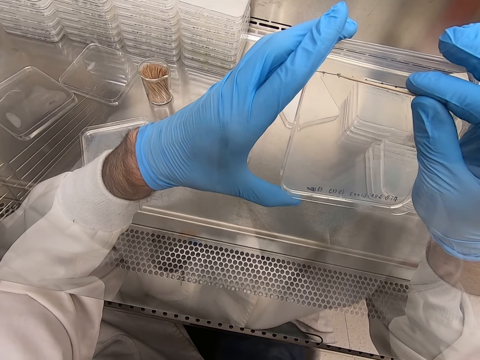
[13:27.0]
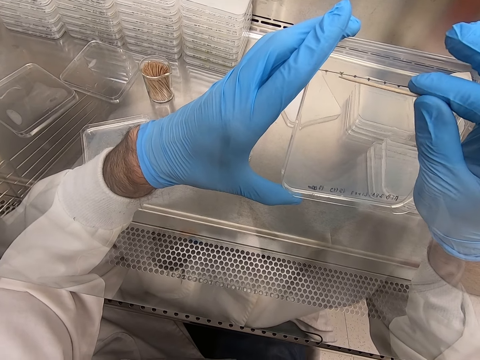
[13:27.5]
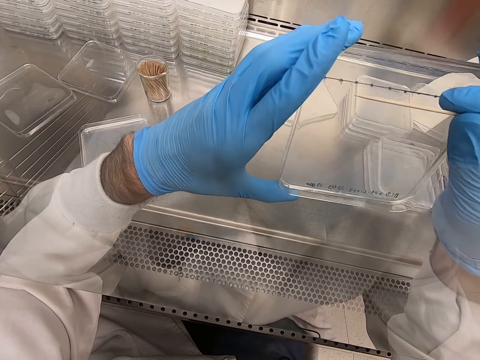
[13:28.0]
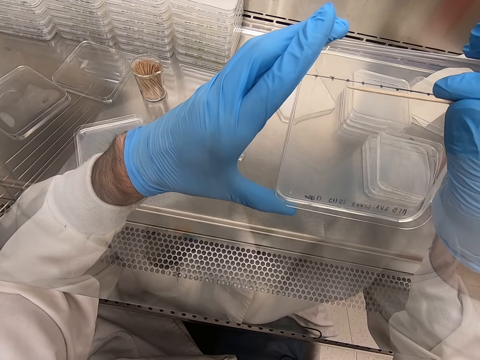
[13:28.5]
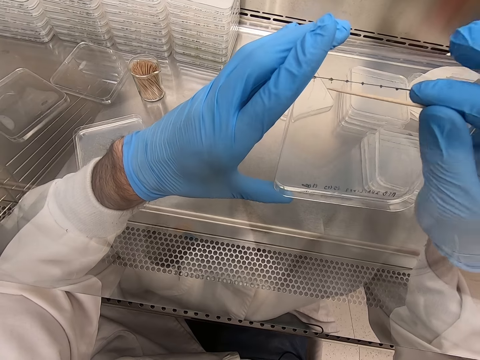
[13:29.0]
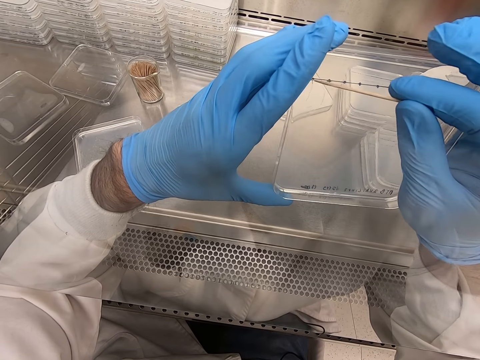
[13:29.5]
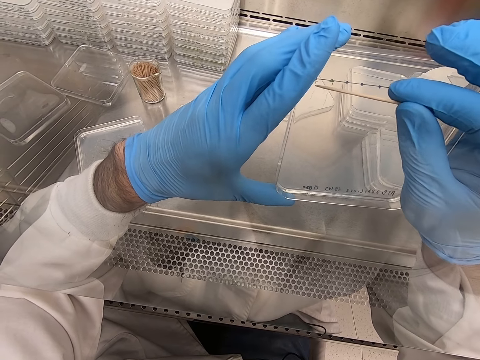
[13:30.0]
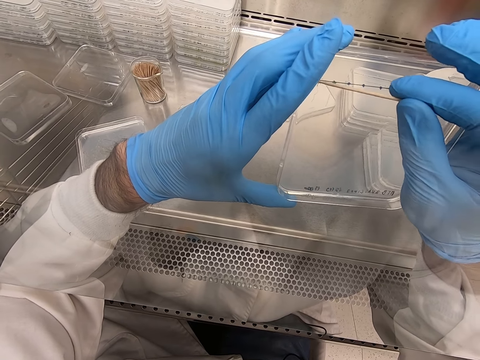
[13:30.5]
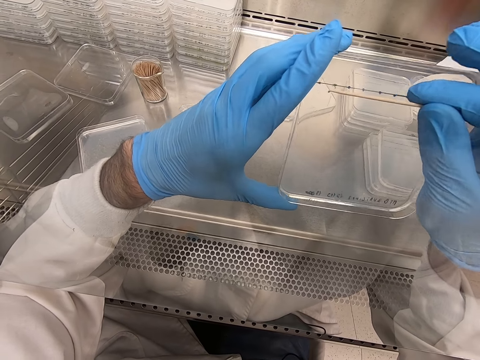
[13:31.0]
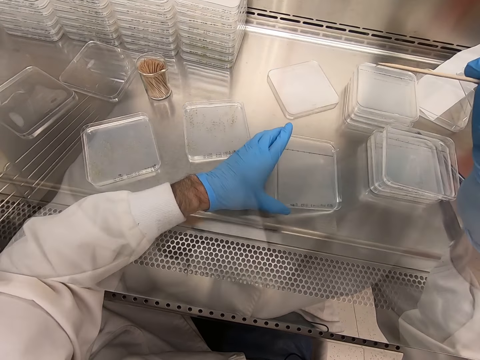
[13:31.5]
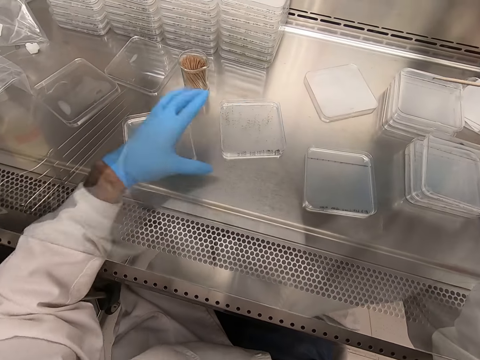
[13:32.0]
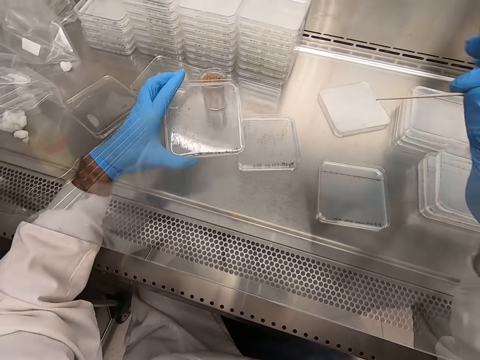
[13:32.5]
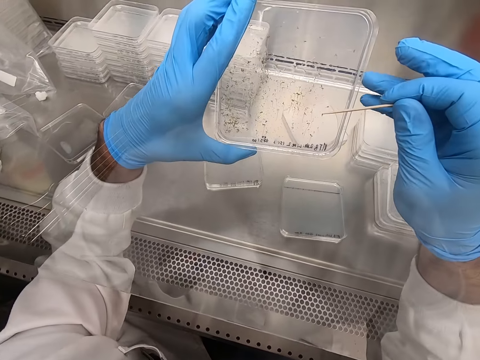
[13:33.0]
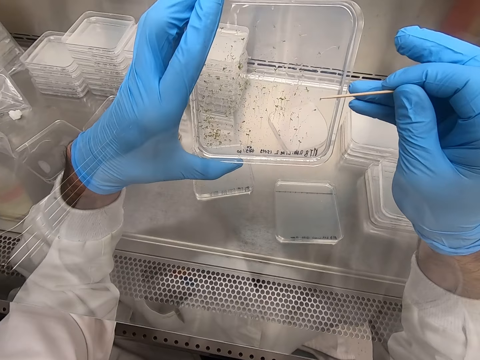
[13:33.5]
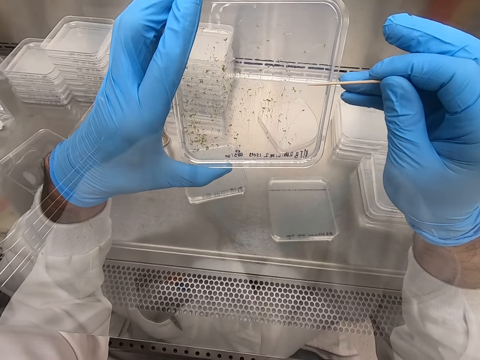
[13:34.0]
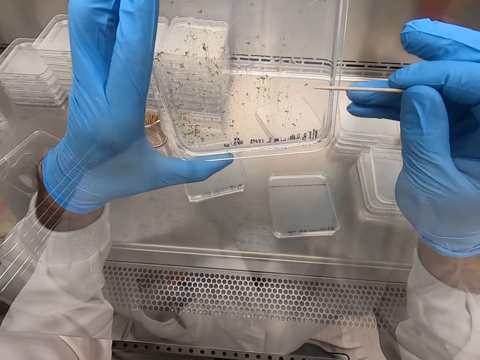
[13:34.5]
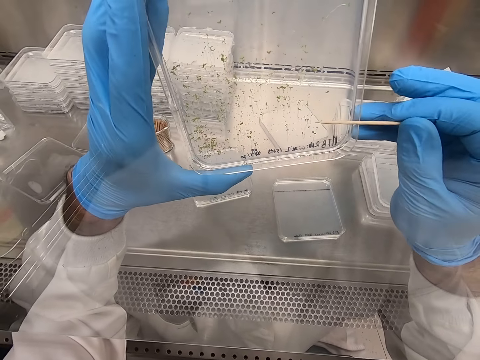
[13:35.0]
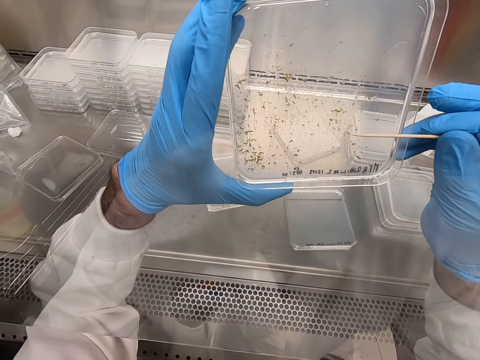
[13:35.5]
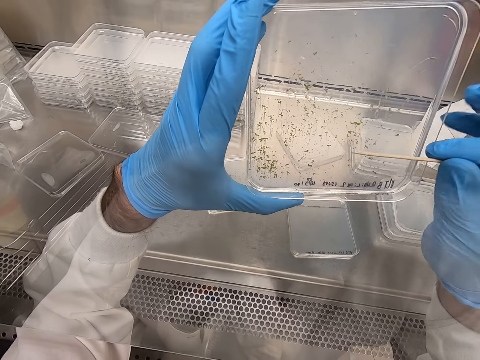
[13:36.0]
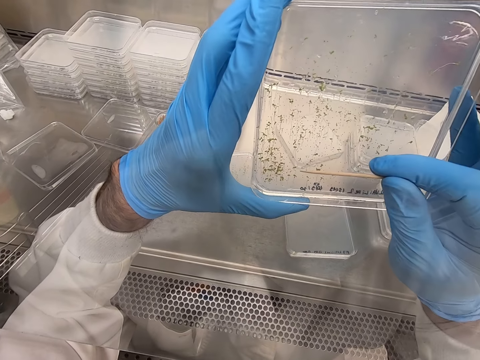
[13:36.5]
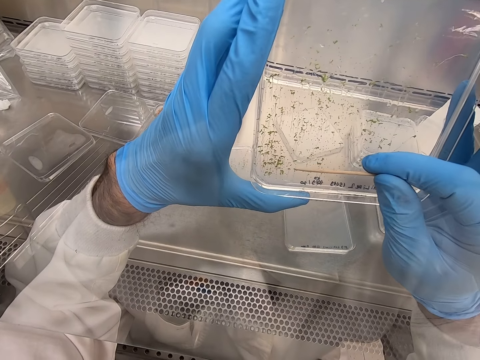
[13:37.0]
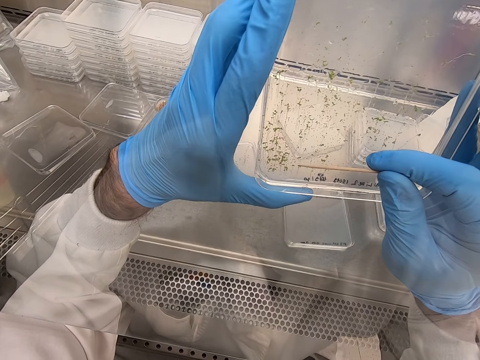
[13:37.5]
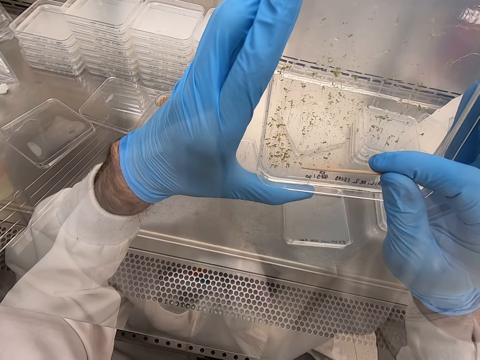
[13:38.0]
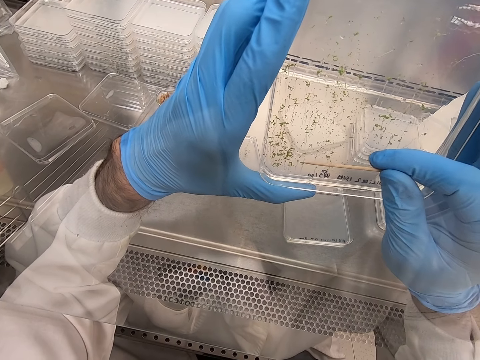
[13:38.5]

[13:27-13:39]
The camera wearer places an acrylic sheet on the table. They pick the acrylic sheet. They pick particles from the acrylic sheet.

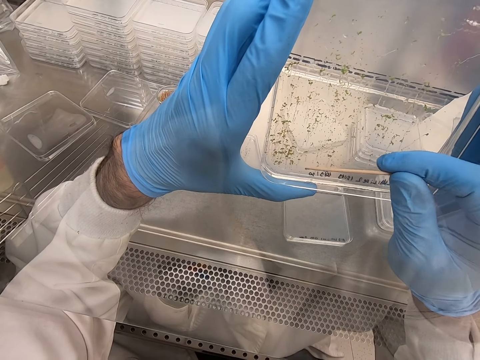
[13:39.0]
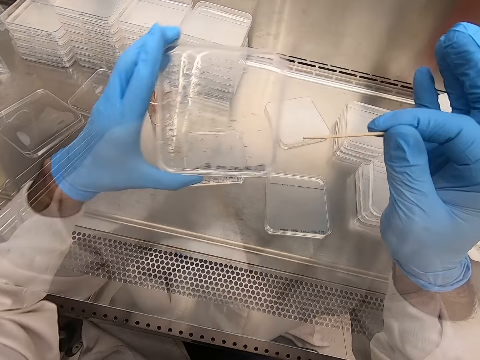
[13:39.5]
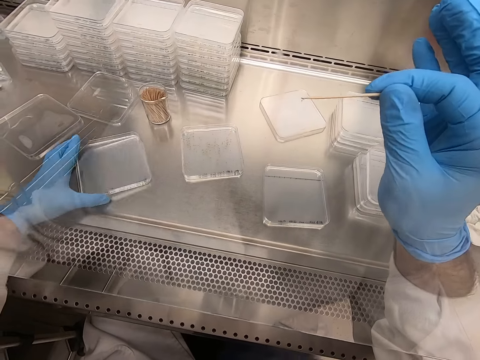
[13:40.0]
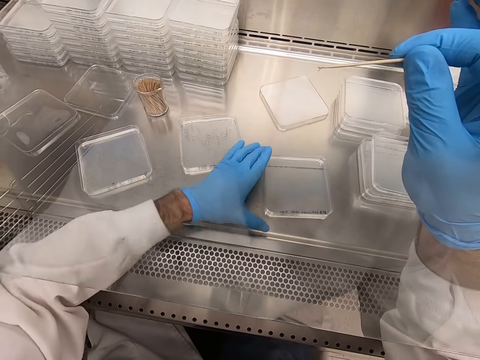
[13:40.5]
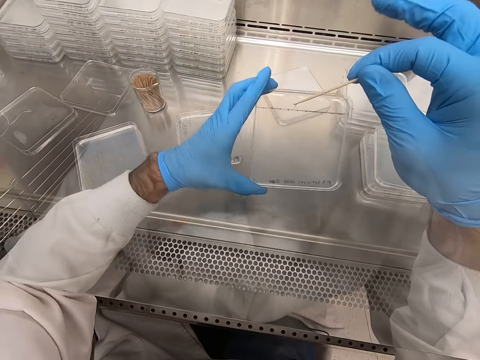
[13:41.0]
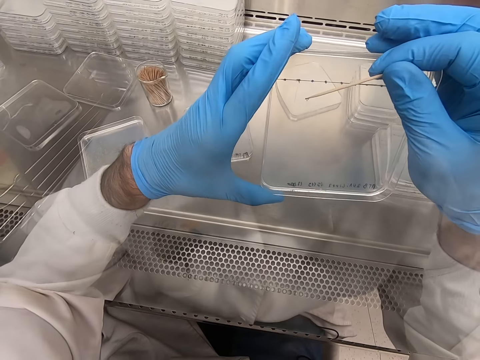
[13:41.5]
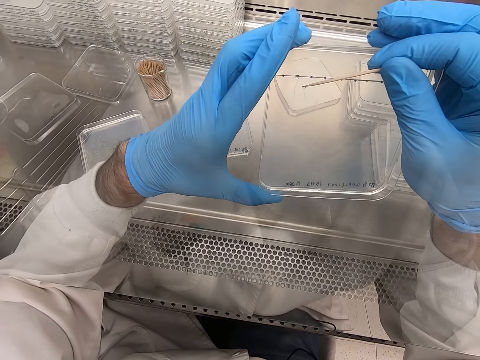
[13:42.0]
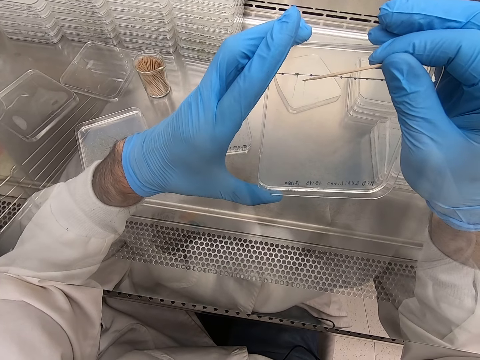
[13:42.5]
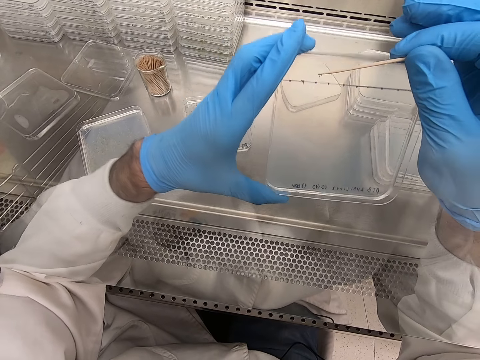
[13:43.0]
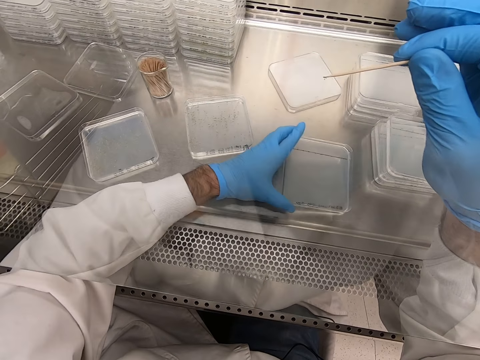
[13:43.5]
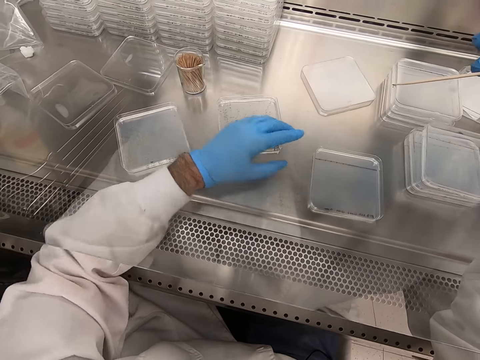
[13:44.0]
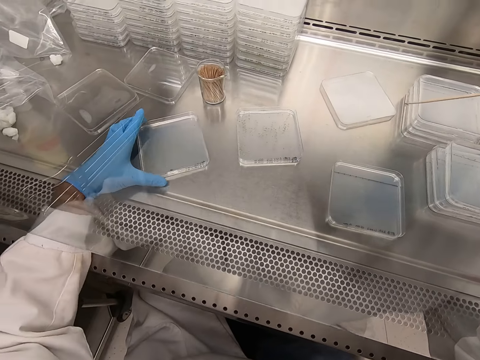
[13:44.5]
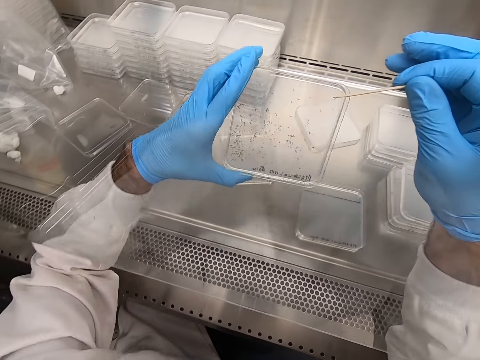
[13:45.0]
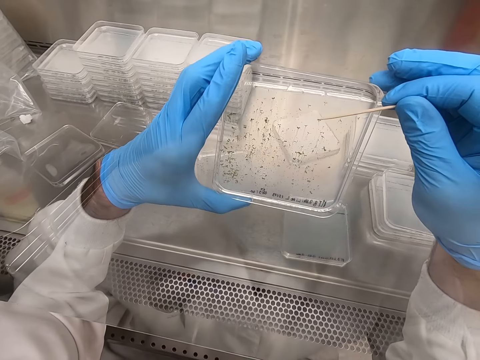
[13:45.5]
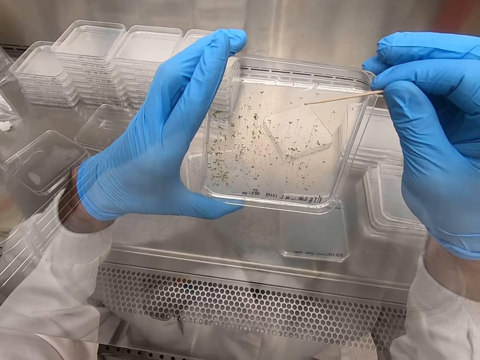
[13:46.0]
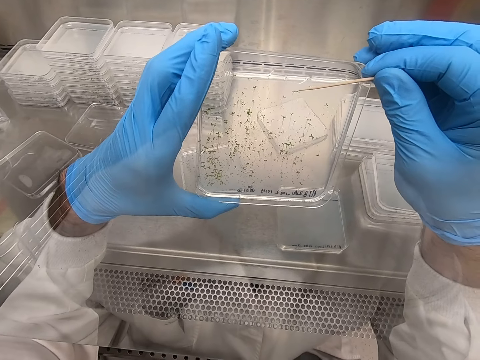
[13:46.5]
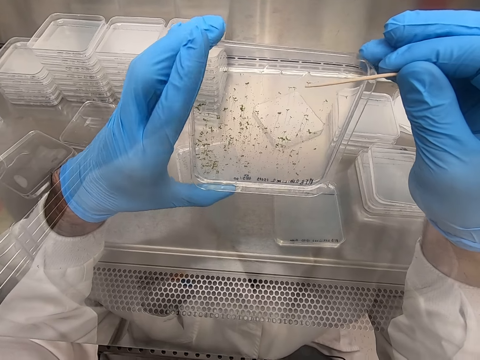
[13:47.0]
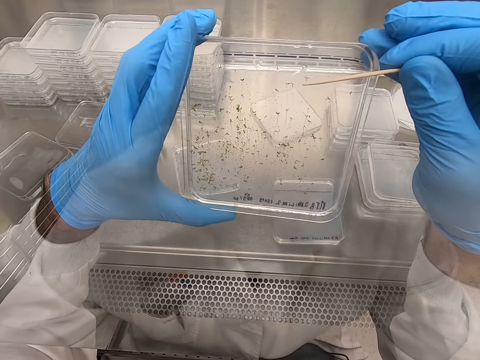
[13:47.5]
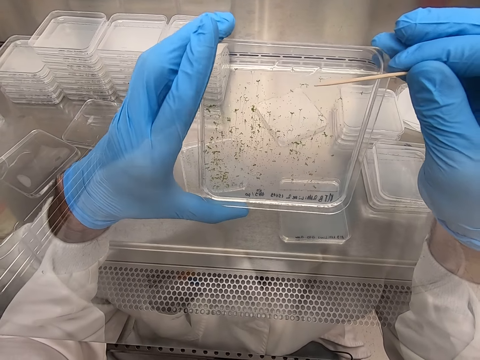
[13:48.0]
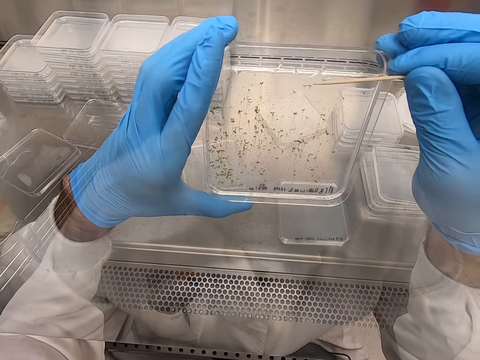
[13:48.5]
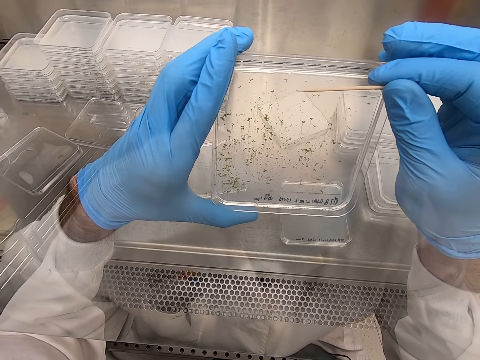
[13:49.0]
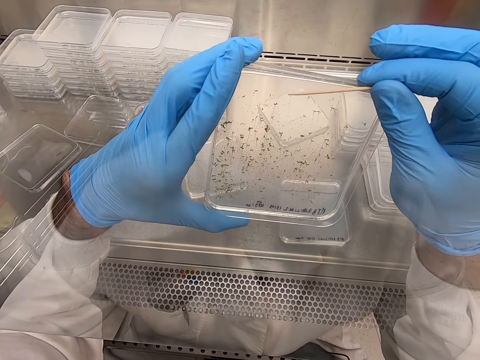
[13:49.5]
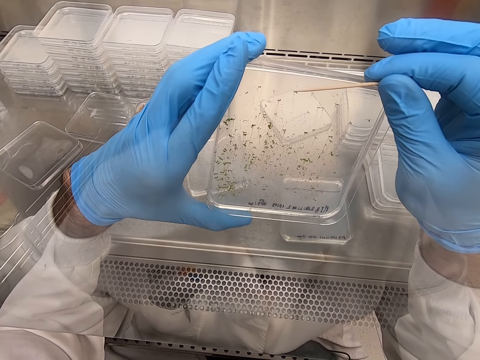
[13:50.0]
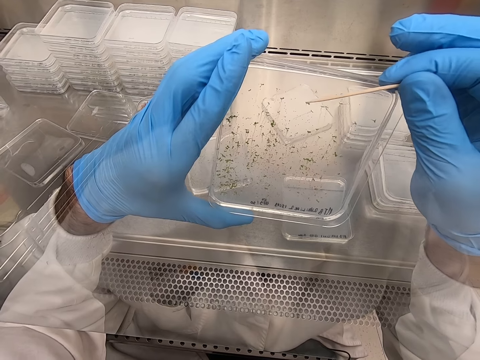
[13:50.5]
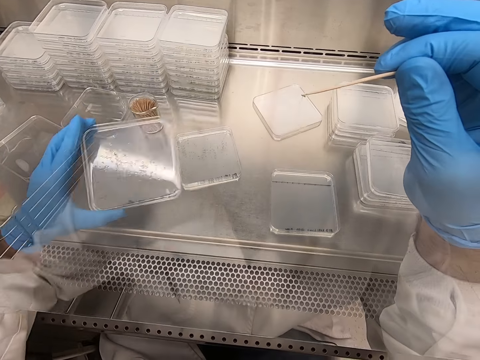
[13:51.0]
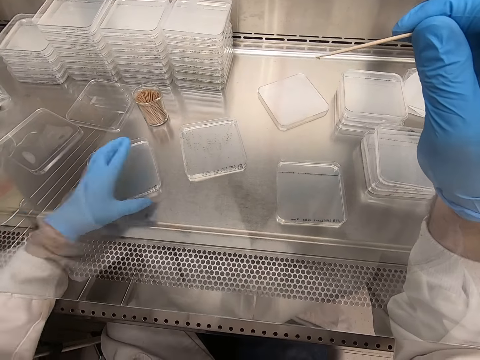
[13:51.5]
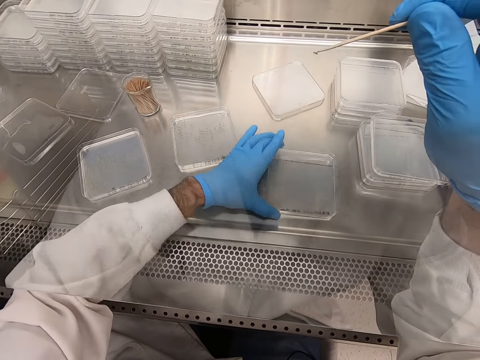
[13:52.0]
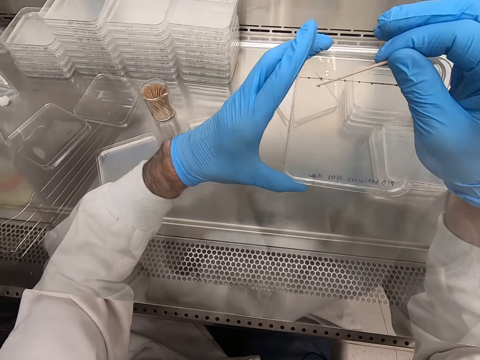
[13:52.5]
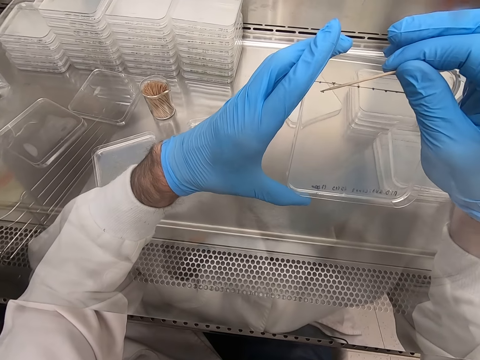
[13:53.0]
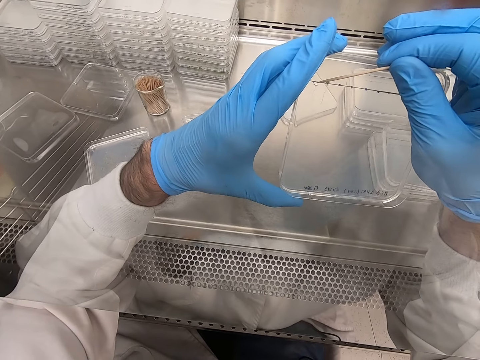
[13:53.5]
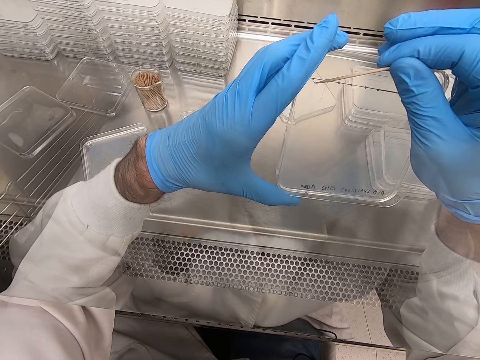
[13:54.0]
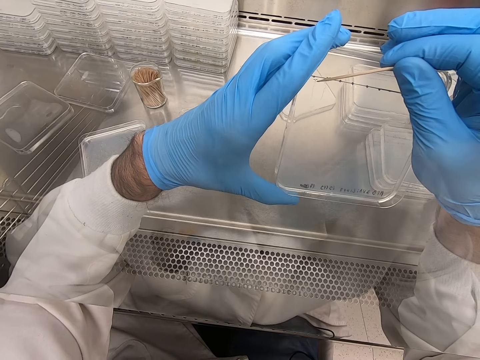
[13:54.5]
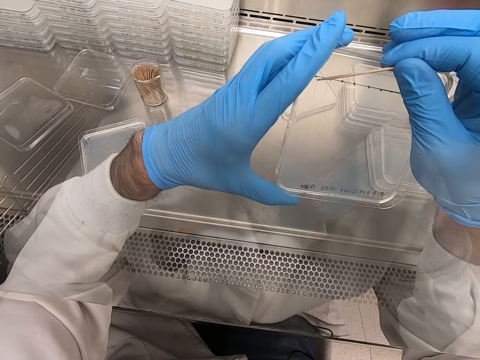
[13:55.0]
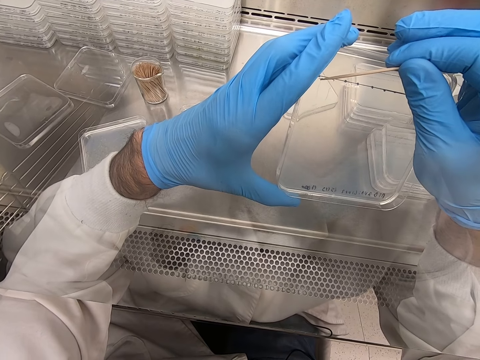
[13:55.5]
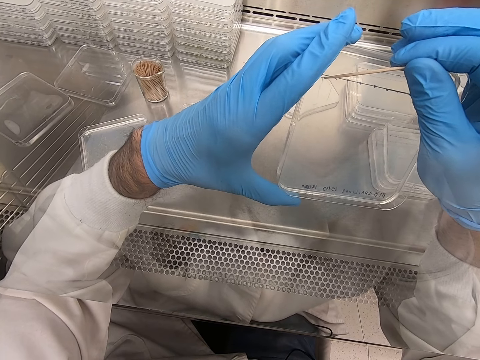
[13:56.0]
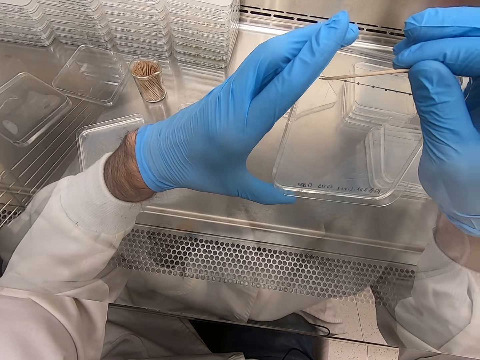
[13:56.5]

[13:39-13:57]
The camera wearer places an acrylic sheet on the table. They pick the acrylic sheet. They pick particles from the acrylic sheet. They place the acrylic sheet on the table. They pick the acrylic sheet. They remove particles from the acrylic sheet. They put something on a plastic flat tin. They pick up something with a toothpick. They place the plastic flat tin on the steel bench. They pick up the plastic flat tin. They pick particles from the acrylic sheet. They put something on the plastic flat tin.
